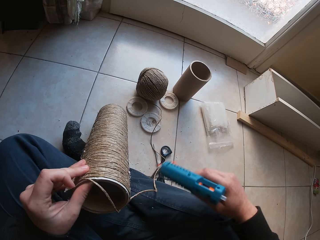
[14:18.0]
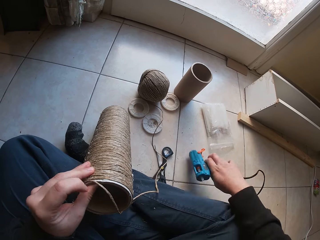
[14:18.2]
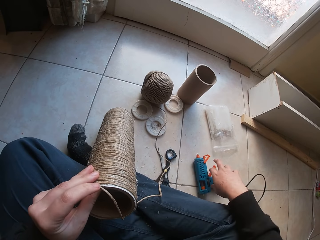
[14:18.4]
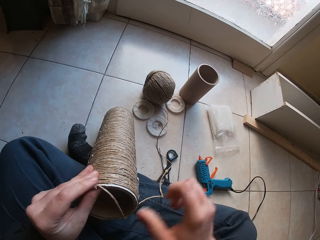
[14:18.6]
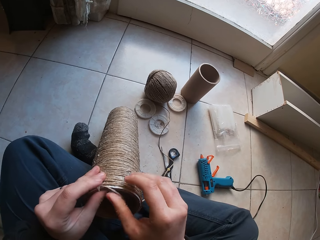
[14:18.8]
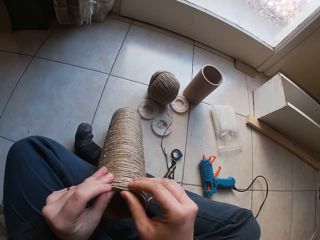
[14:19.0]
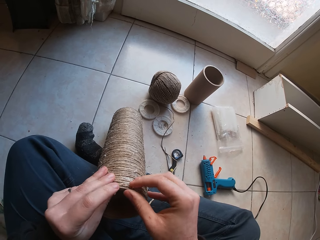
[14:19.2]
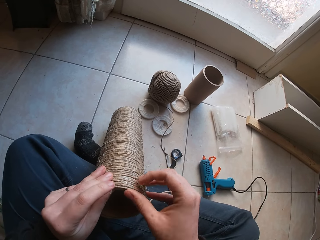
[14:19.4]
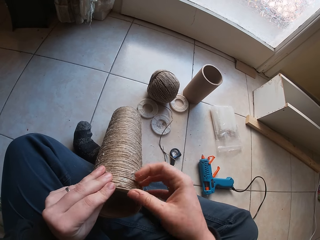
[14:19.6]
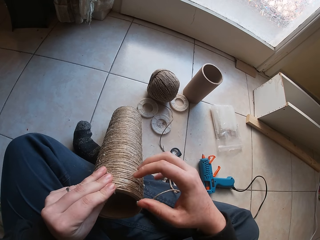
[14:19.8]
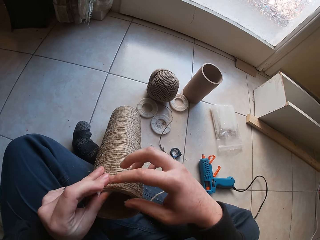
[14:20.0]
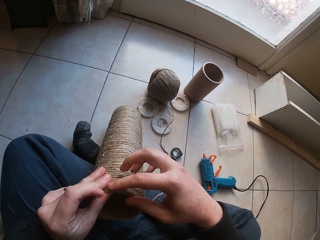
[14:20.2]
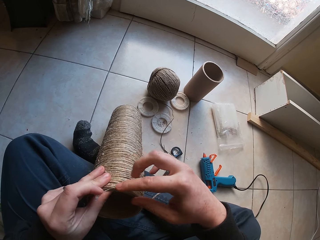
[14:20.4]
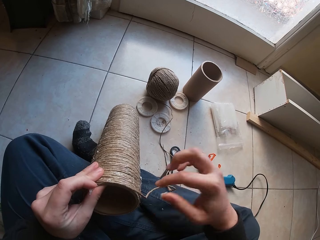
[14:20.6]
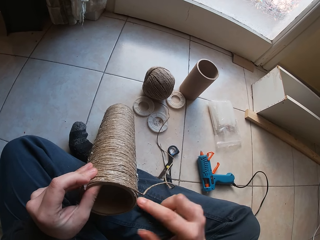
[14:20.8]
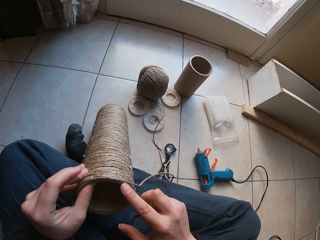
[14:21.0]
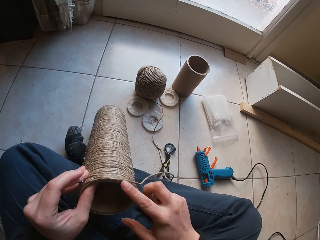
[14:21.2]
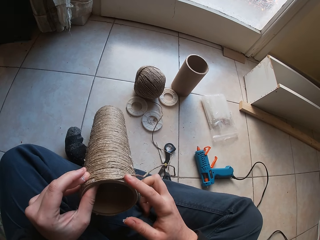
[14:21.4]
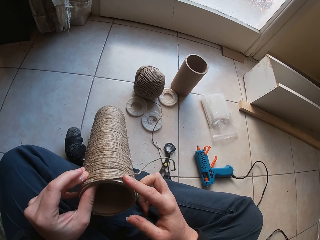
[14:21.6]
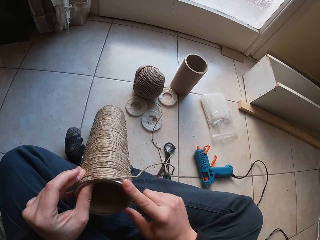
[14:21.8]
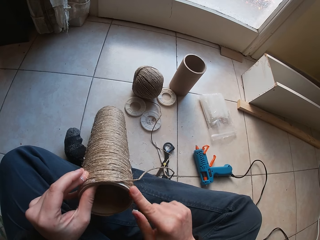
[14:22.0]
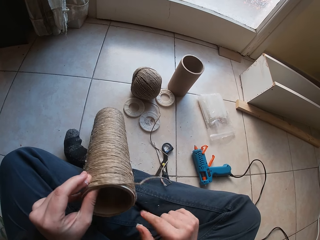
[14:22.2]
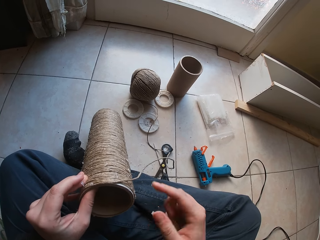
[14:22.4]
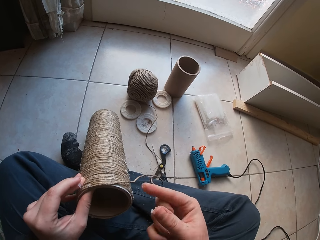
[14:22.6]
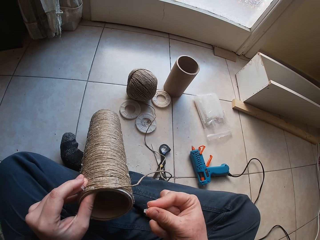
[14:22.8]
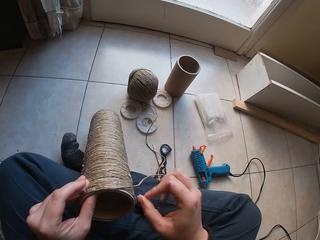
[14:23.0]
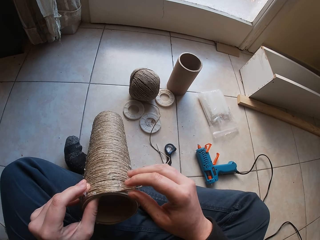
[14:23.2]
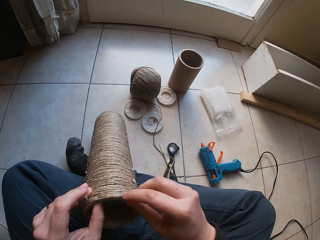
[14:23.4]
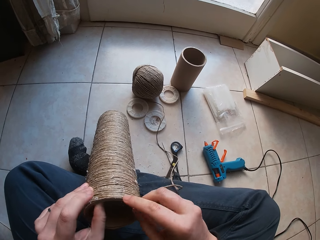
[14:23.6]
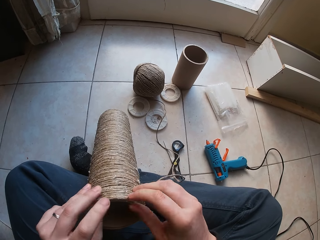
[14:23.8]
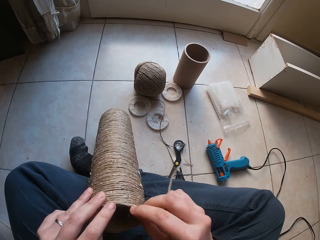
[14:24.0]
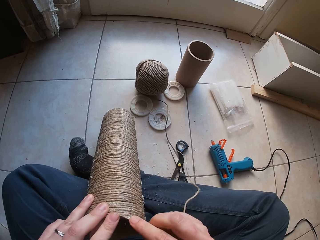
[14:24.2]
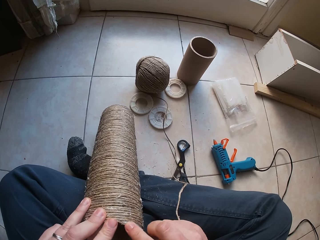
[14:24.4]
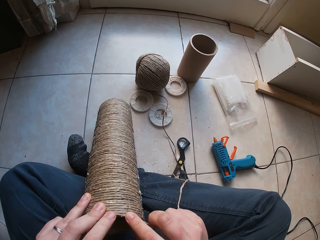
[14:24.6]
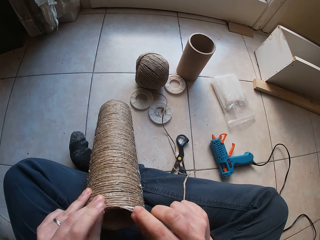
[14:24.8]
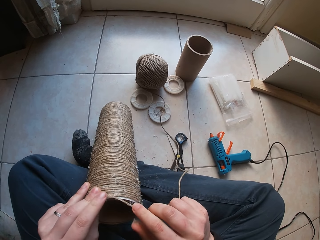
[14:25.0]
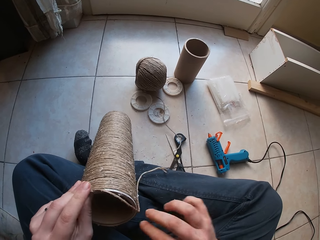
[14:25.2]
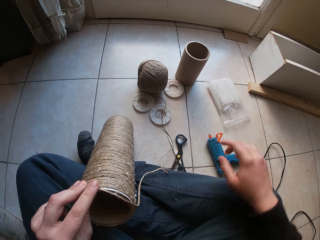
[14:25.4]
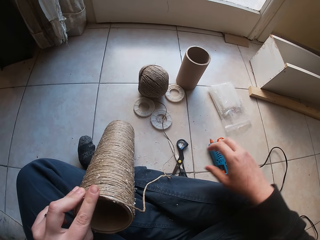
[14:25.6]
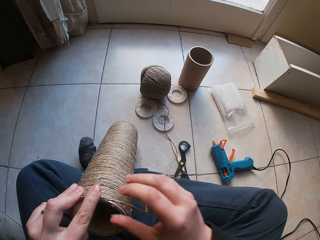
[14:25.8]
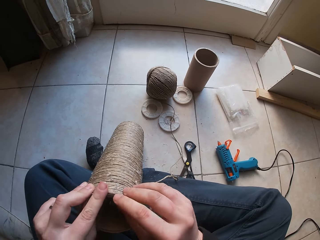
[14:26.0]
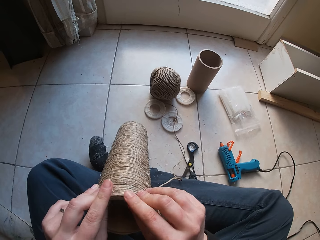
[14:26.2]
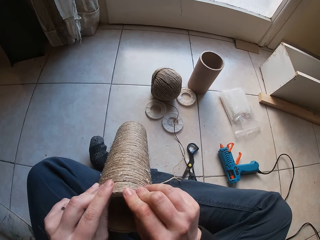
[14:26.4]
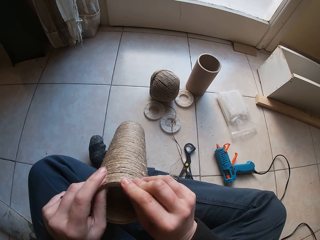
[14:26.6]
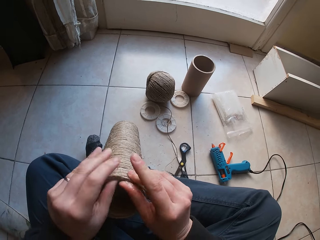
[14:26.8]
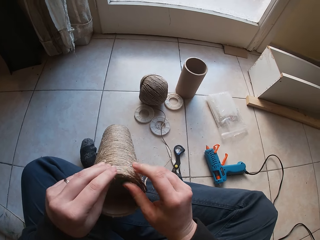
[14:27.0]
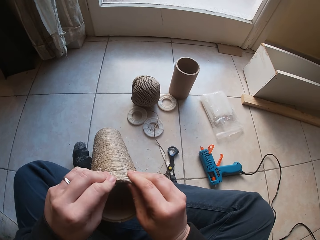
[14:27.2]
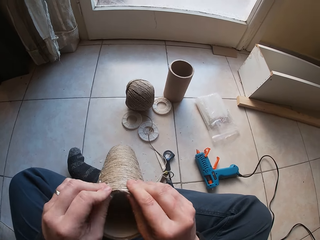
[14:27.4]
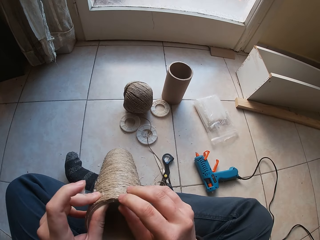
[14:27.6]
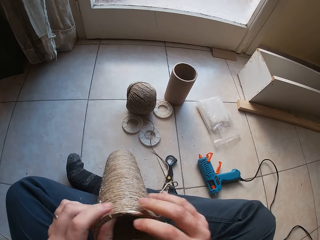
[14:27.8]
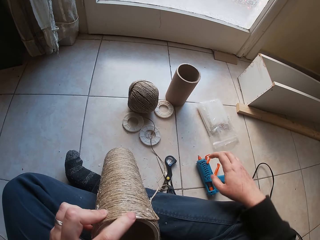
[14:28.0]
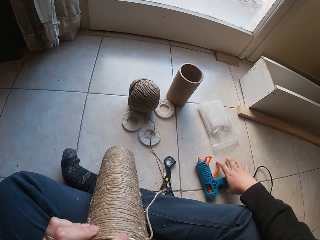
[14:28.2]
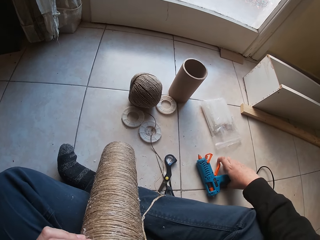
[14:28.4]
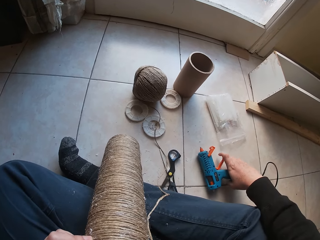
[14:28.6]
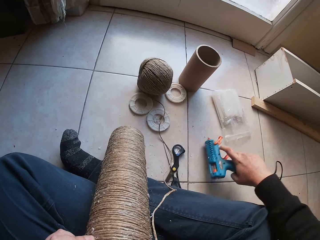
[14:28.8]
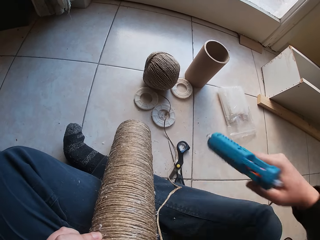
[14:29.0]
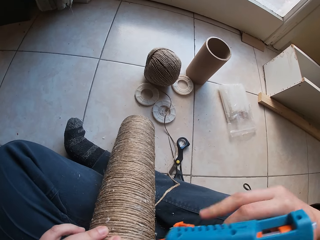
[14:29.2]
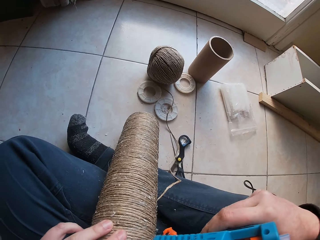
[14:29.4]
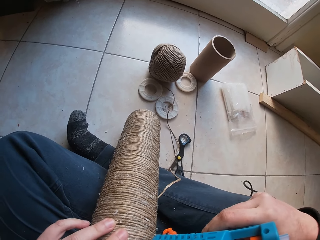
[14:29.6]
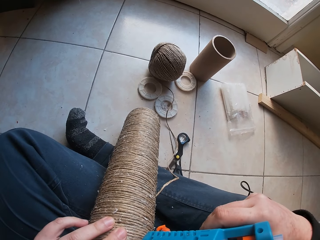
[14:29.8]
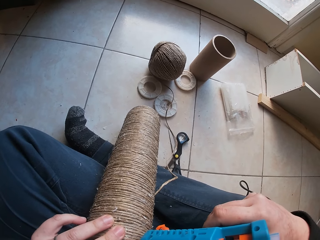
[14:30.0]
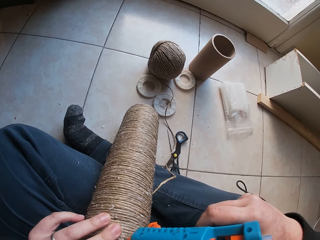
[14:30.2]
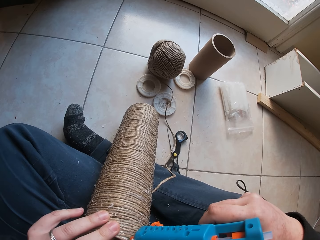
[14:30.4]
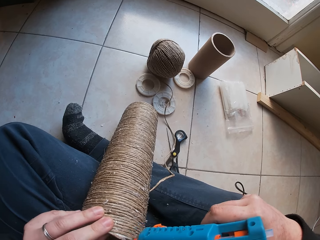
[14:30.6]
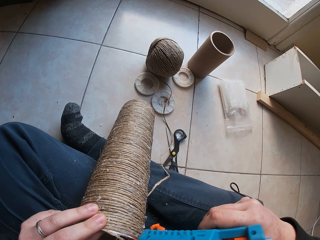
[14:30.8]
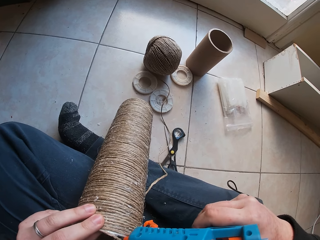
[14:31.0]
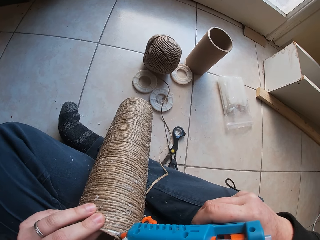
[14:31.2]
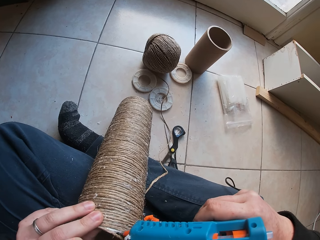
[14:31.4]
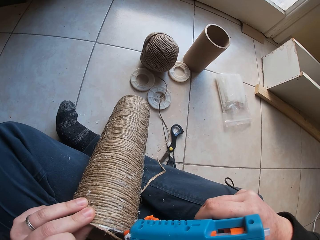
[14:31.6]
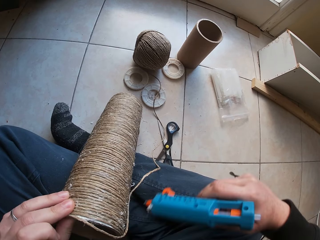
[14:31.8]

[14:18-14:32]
The camera wearer drops the glue gun on the floor with her right hand. She sticks the cotton twine or rope to the cardboard tube with her hands. She sticks the rope on the applied glue repeatedly. She moves the right hand. She picks the glue gun on the floor with her right hand. She holds the glue gun. She applies melted wax on the cardboard with the glue gun in her right hand.

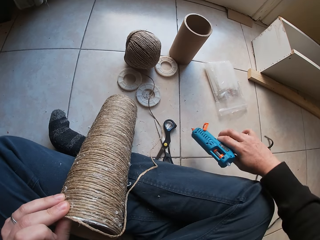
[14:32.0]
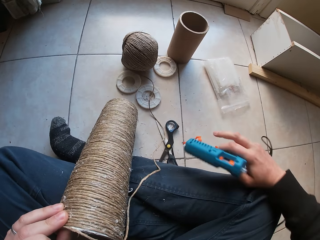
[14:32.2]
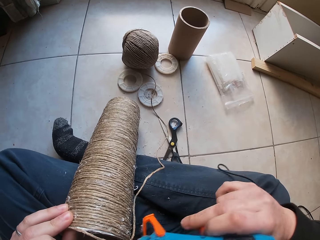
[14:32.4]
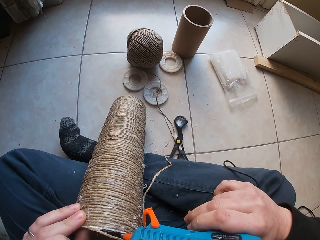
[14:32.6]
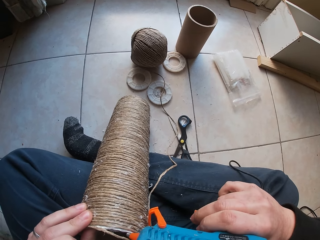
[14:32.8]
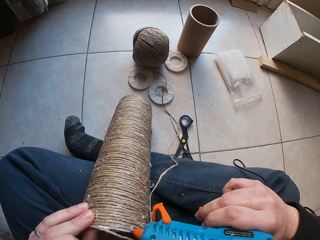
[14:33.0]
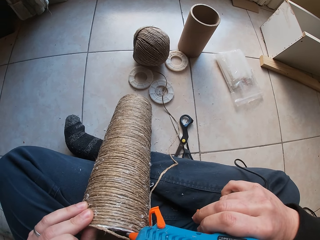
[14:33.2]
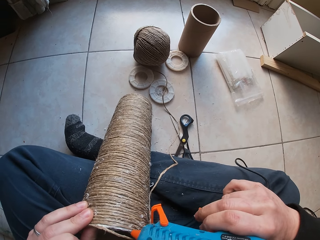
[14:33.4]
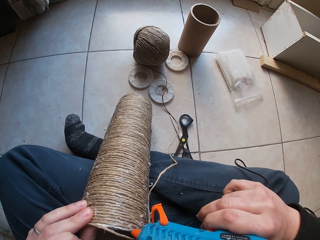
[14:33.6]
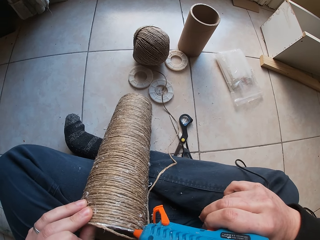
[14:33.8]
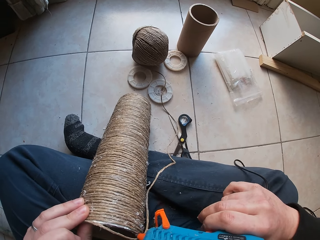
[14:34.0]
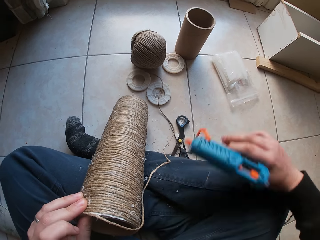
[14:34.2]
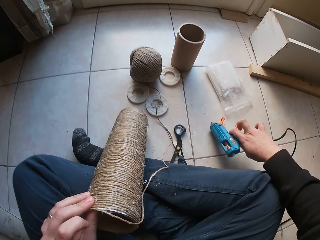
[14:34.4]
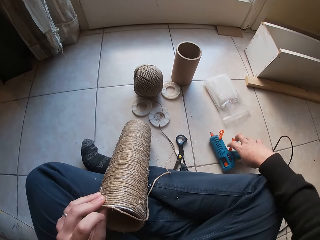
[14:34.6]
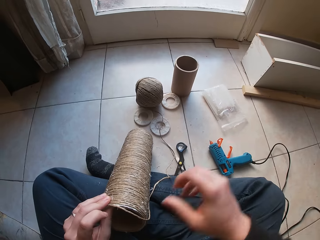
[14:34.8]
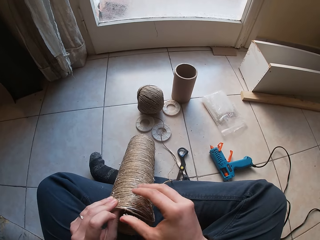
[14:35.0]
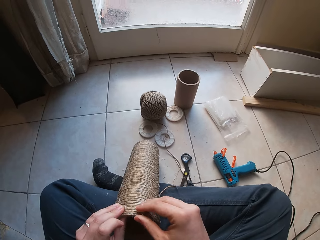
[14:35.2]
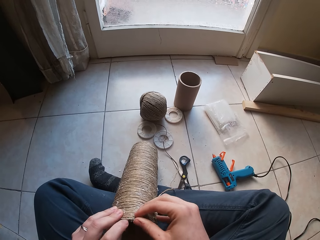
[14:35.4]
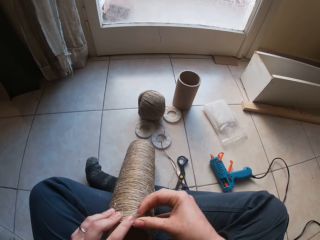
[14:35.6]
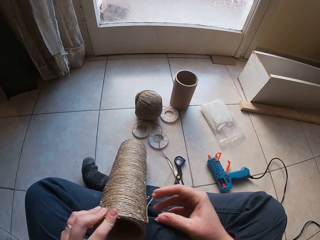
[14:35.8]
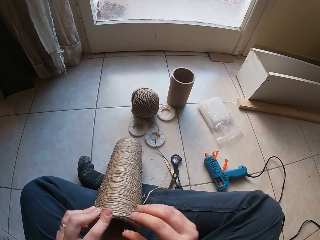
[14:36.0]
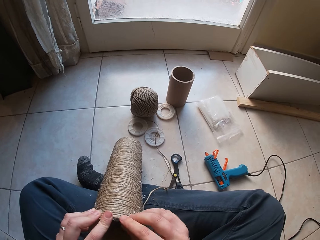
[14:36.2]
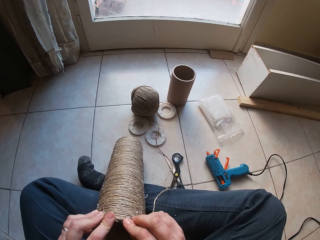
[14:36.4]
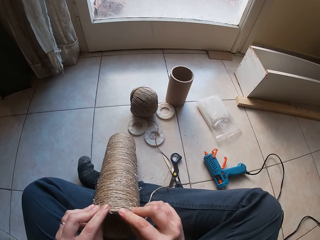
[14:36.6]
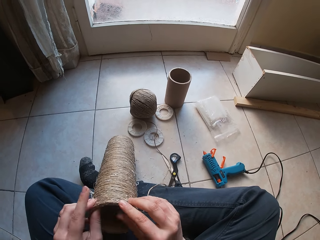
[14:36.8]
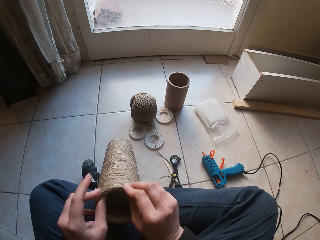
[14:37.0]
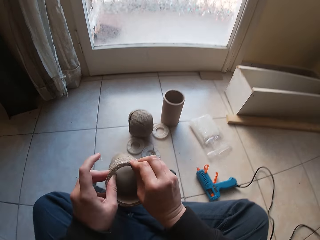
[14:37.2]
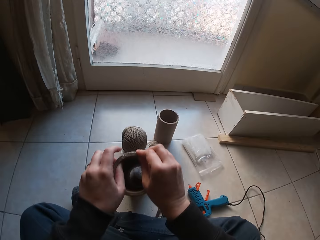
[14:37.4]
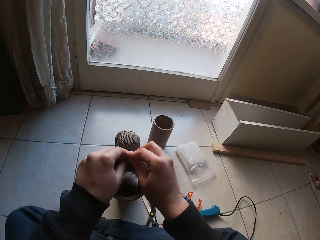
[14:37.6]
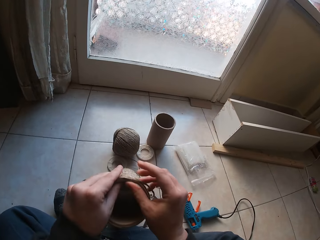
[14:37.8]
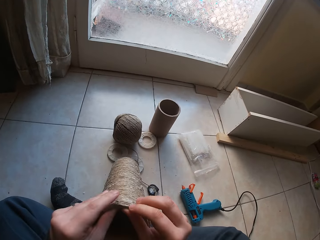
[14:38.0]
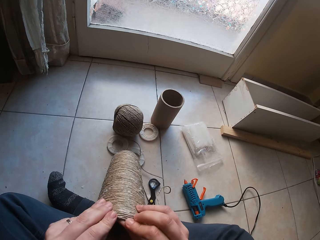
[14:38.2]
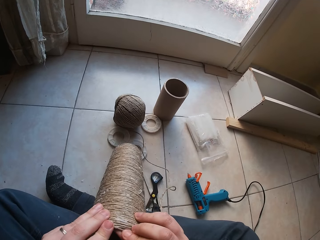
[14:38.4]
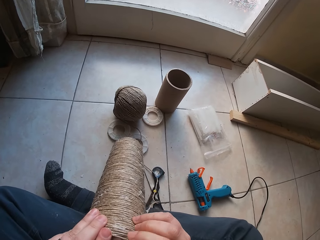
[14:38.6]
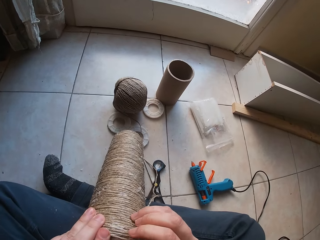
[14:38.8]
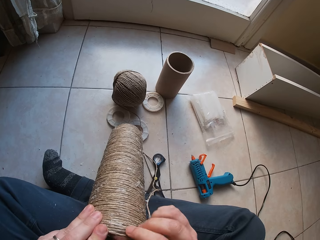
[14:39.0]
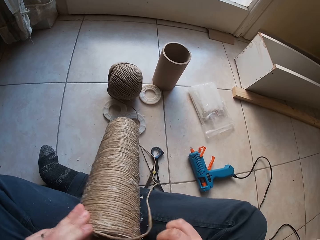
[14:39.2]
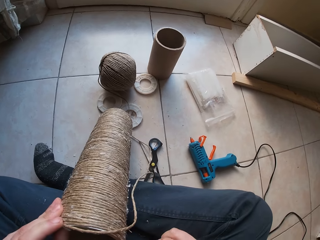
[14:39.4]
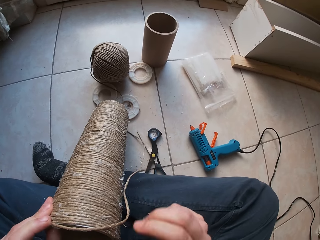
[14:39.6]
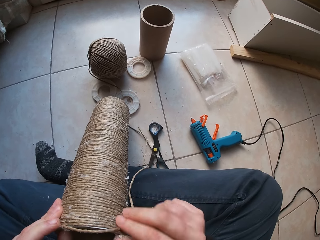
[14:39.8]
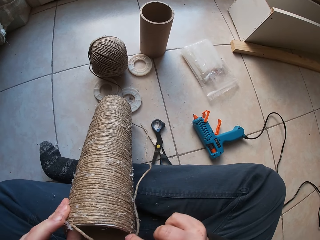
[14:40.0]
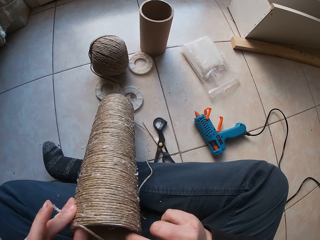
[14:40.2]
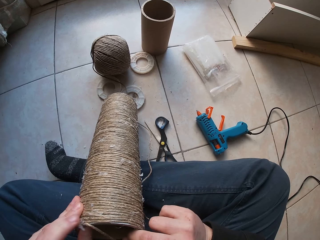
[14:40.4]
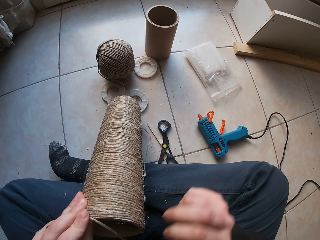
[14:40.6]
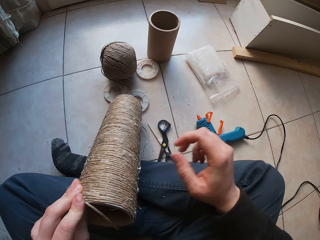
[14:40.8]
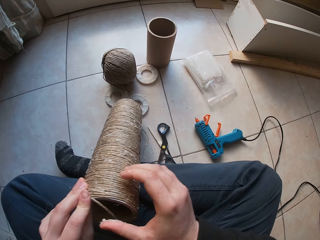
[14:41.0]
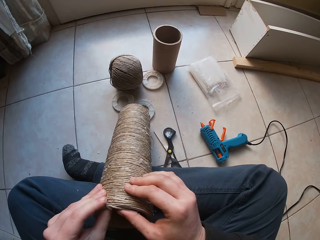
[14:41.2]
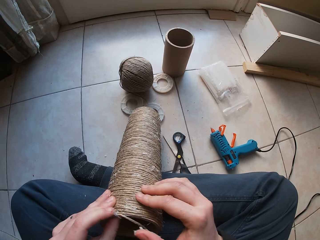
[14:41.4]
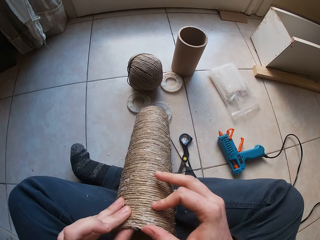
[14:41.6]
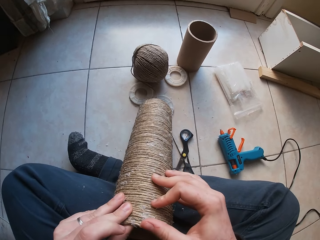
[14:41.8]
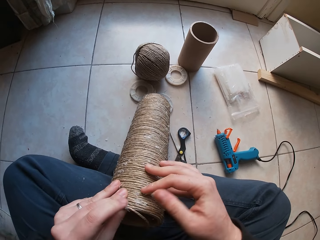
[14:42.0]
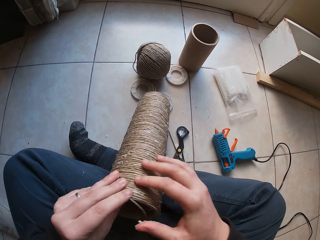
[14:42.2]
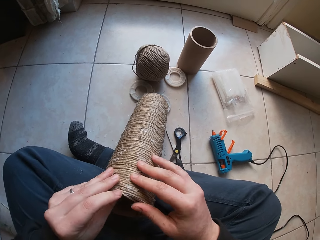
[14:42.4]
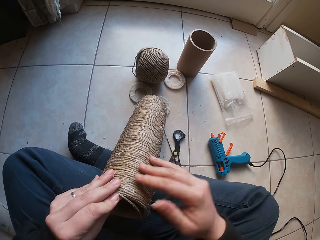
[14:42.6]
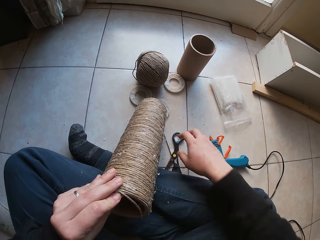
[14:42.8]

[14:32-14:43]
The camera wearer applies the glue. She drops the glue gun on the floor with her right hand. She sticks the cotton twine or rope to the cardboard tube with her hands, on the applied glue. She sticks the rope on the applied glue repeatedly.
